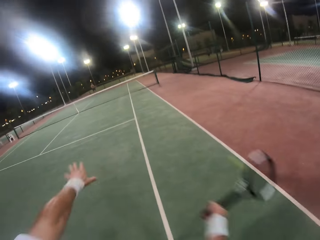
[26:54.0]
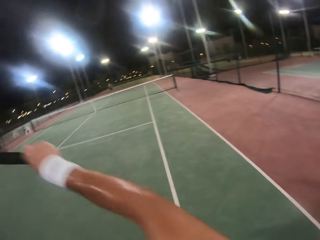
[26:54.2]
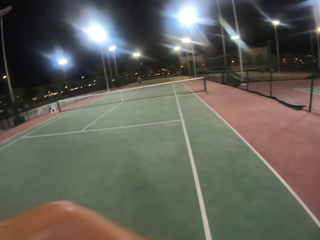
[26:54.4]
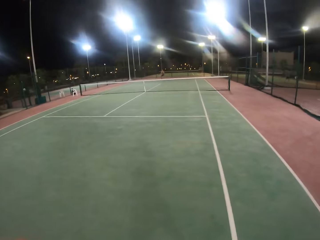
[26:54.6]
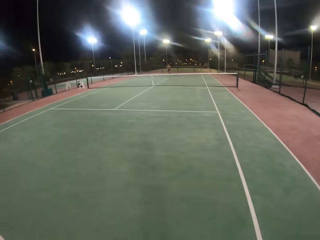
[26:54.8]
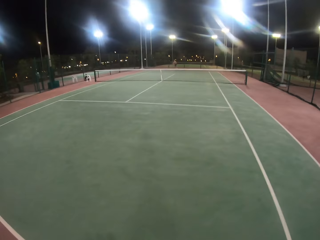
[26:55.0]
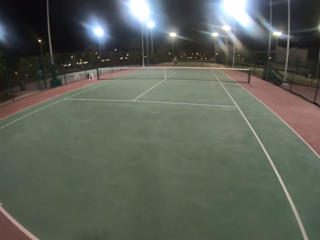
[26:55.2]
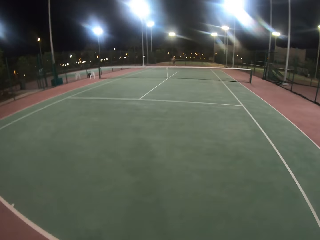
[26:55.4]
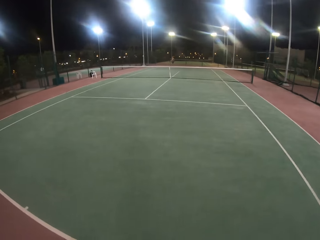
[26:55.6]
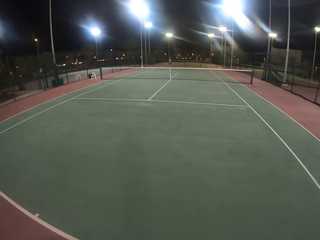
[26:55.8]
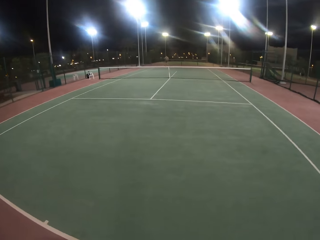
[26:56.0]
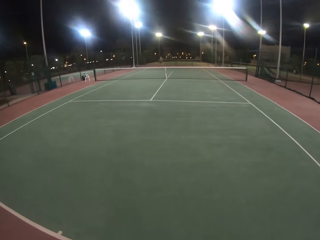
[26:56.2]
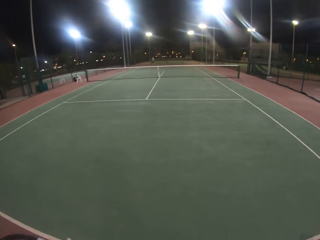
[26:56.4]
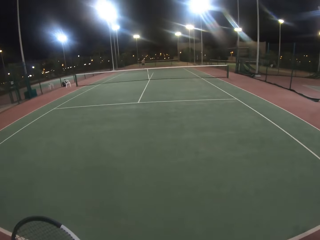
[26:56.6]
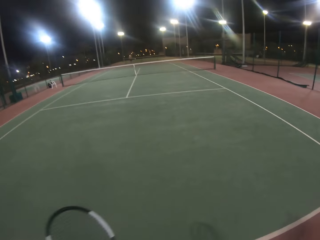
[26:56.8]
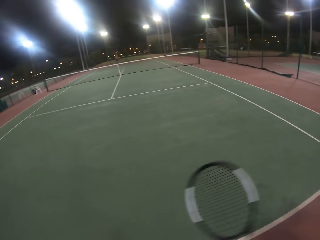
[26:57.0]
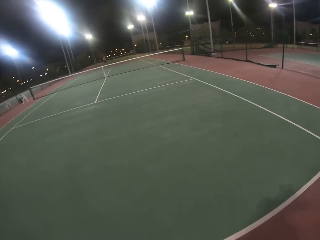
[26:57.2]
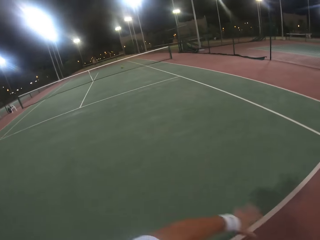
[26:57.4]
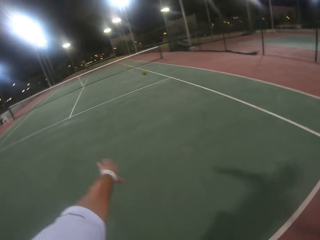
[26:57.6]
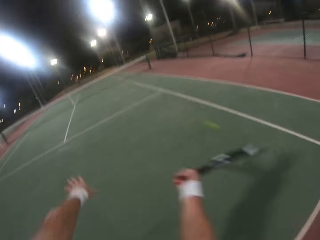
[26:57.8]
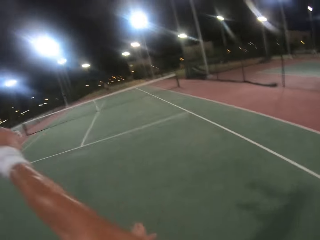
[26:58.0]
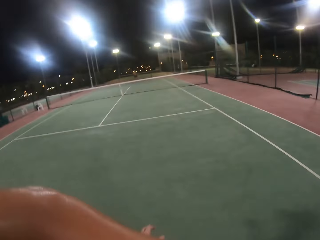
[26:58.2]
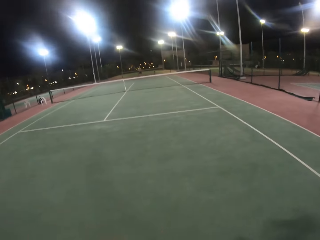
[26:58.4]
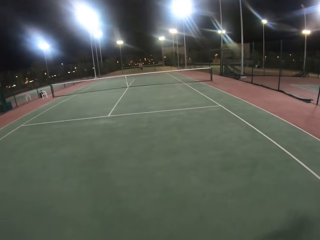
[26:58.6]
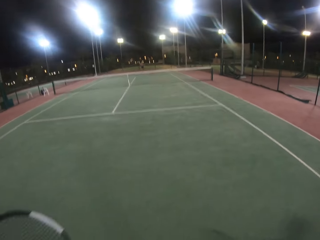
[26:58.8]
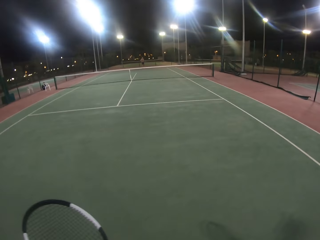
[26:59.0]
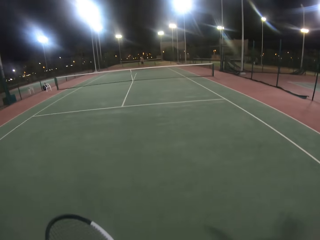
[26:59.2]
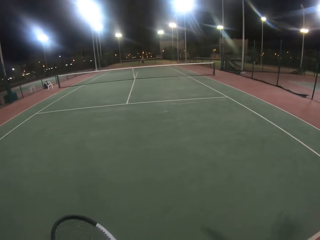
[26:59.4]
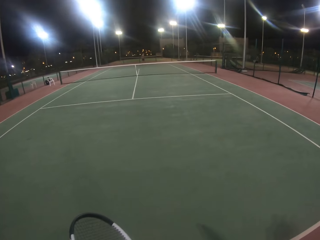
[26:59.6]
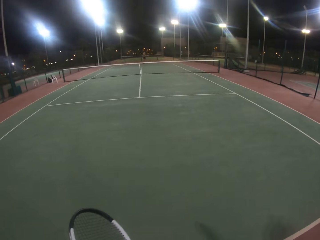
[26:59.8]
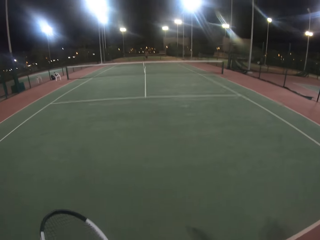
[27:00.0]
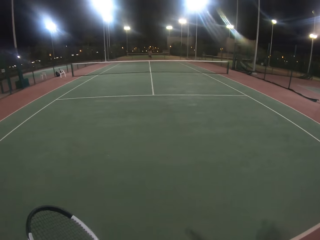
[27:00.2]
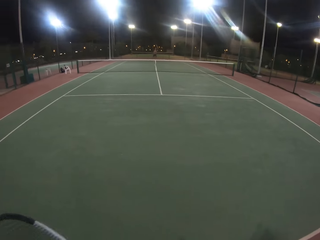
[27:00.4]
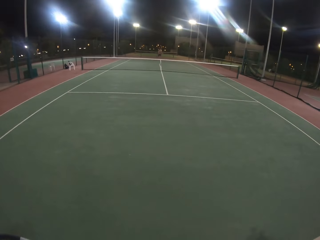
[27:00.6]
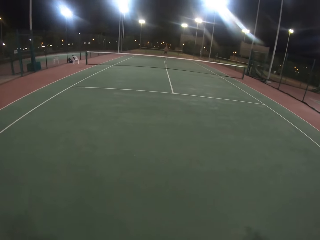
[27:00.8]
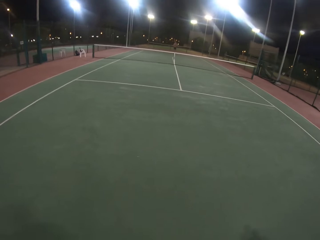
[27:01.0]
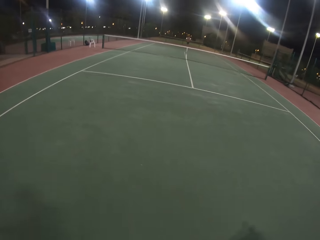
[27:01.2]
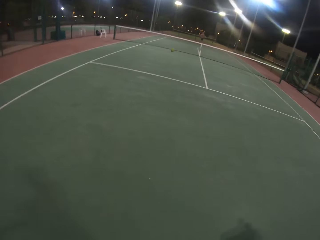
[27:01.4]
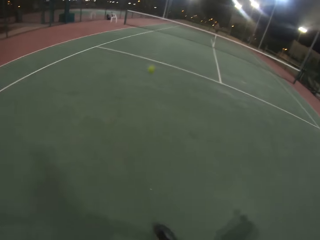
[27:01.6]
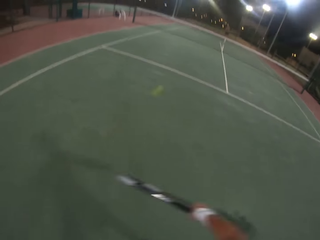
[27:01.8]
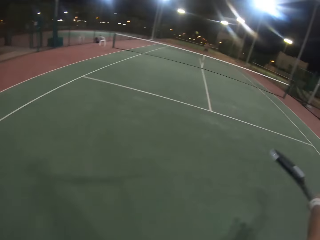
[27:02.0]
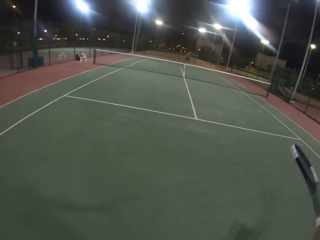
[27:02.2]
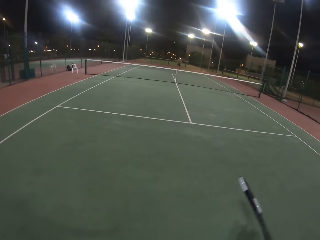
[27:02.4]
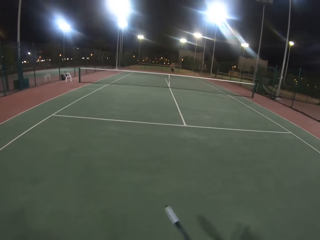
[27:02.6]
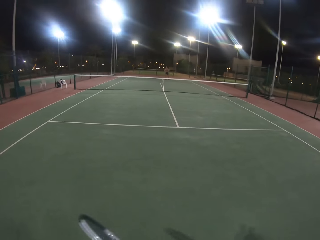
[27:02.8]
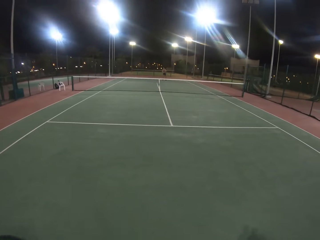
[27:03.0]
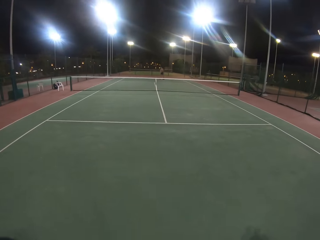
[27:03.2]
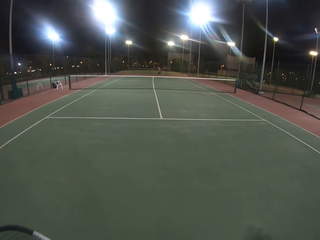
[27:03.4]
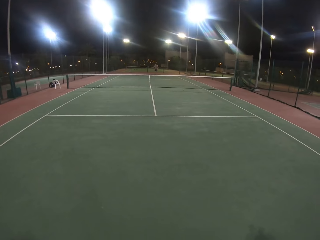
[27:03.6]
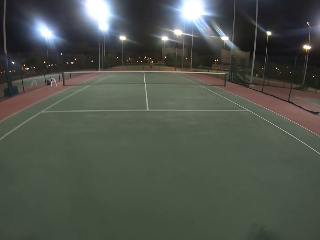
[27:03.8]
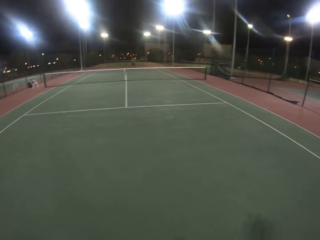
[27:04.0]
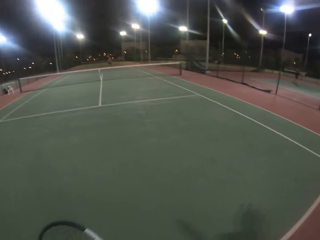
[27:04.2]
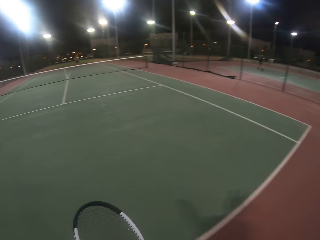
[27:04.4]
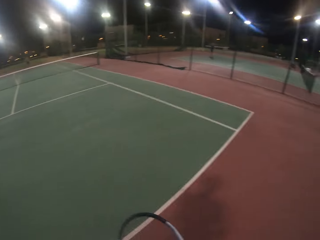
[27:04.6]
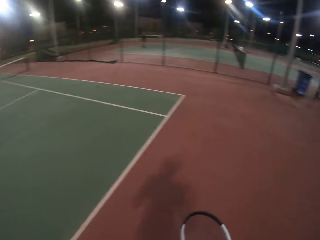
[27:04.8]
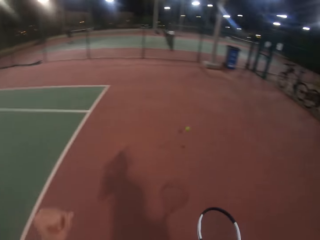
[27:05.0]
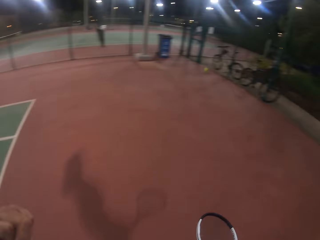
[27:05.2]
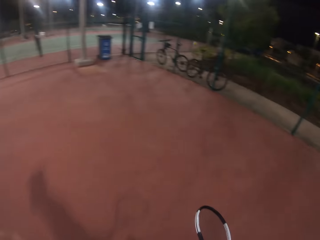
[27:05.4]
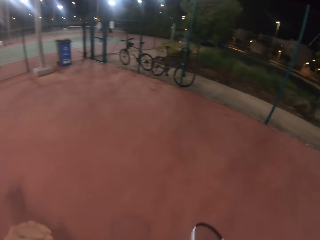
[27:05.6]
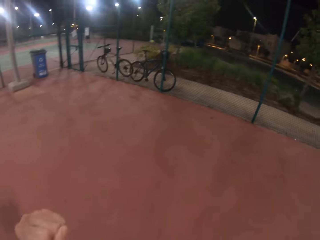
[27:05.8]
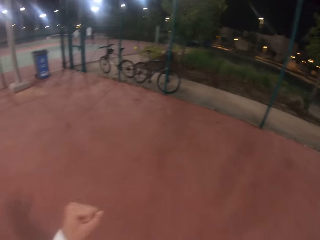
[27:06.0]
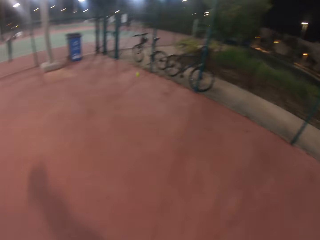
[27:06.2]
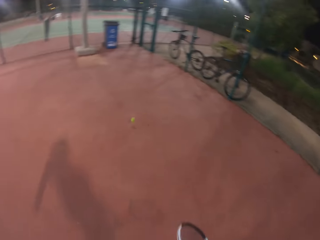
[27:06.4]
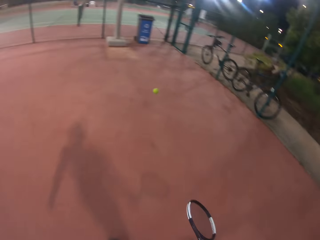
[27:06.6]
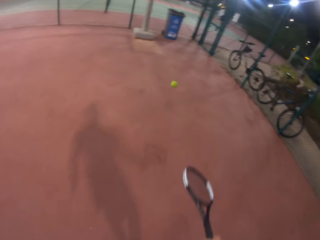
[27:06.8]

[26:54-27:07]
The camera wearer swings the racket, hits the ball with the racket, and walks in the tennis court. A man hits the ball with the racket. The camera wearer hits the ball with the racket. The man hits the ball with the racket. The camera wearer walks around the field and hits the ball with the racket. They move around the tennis court. The man hits the ball with the racket.

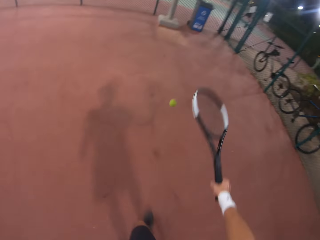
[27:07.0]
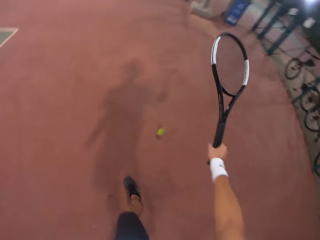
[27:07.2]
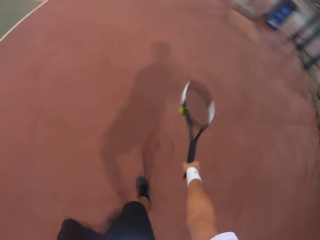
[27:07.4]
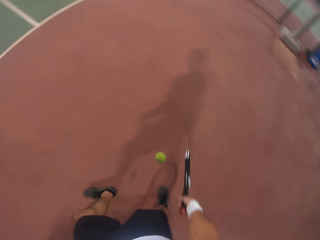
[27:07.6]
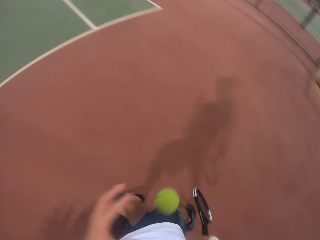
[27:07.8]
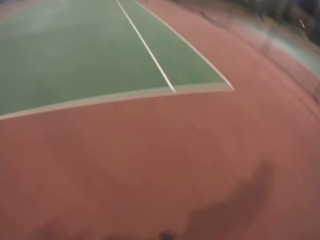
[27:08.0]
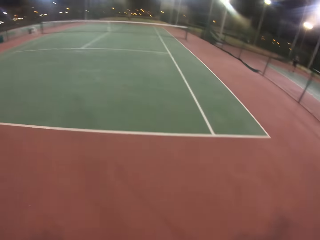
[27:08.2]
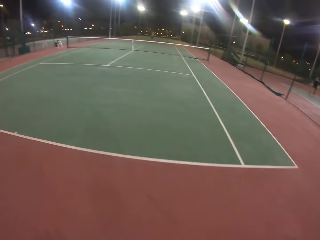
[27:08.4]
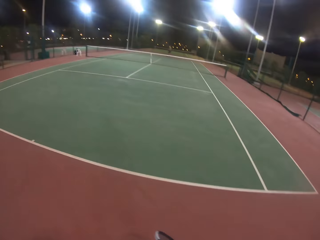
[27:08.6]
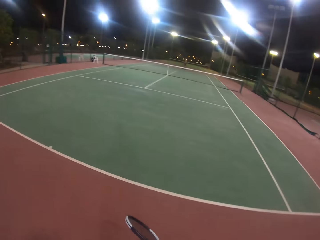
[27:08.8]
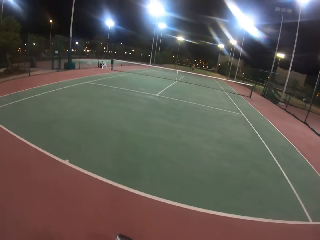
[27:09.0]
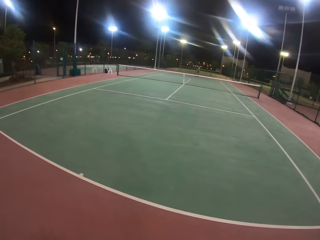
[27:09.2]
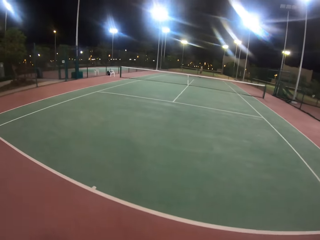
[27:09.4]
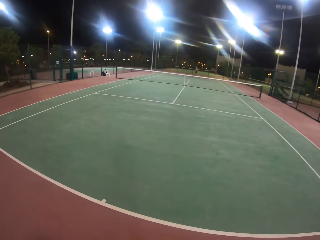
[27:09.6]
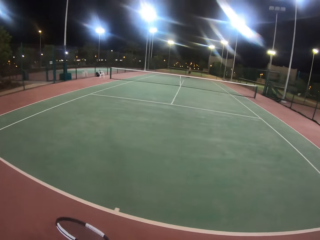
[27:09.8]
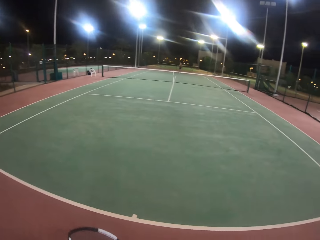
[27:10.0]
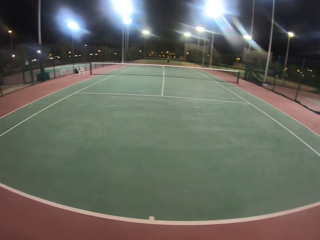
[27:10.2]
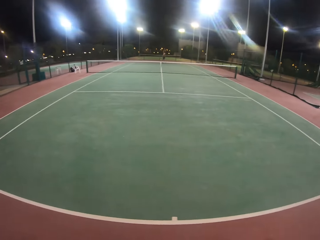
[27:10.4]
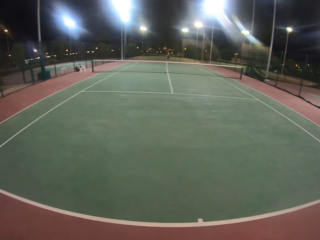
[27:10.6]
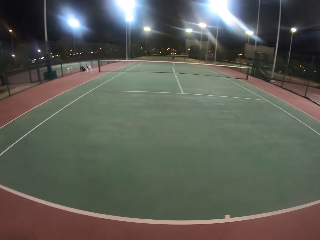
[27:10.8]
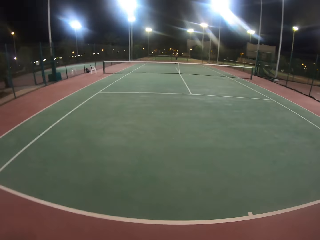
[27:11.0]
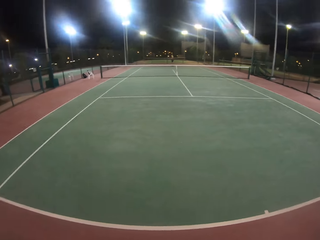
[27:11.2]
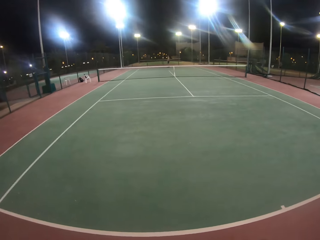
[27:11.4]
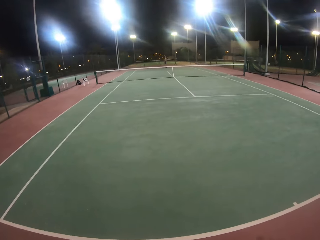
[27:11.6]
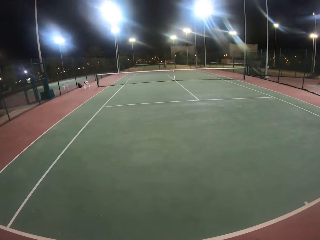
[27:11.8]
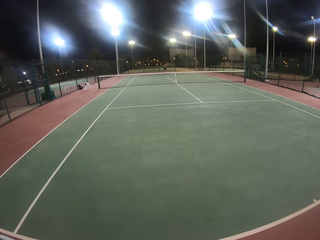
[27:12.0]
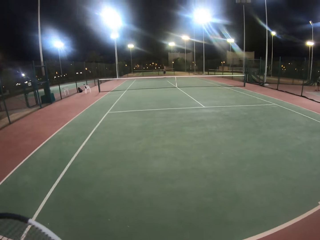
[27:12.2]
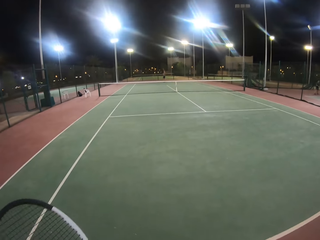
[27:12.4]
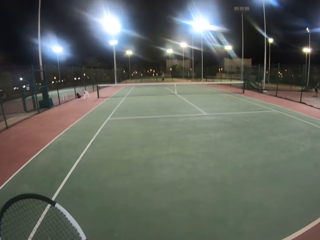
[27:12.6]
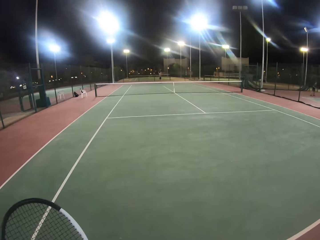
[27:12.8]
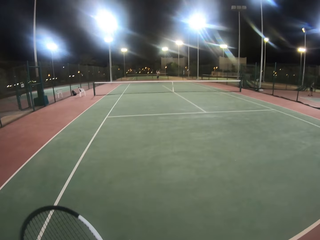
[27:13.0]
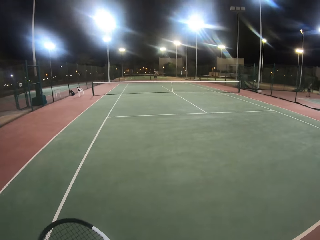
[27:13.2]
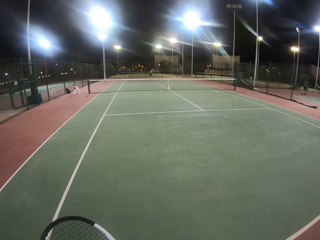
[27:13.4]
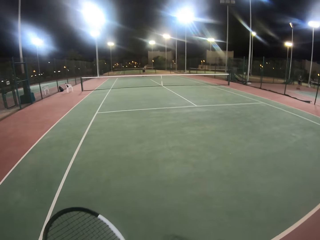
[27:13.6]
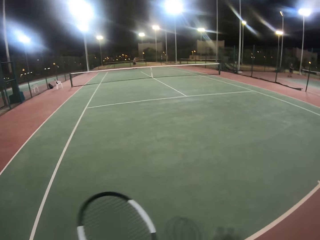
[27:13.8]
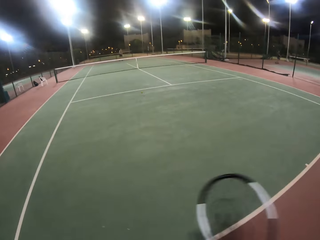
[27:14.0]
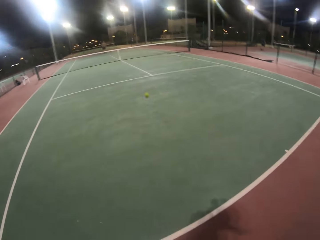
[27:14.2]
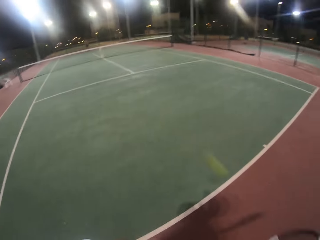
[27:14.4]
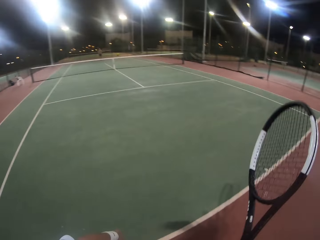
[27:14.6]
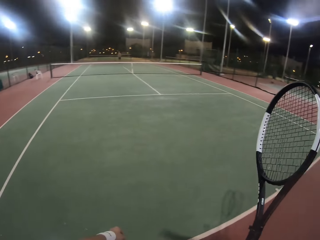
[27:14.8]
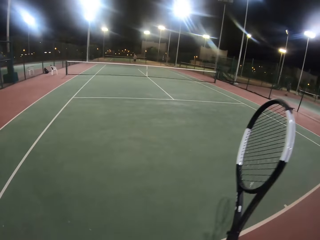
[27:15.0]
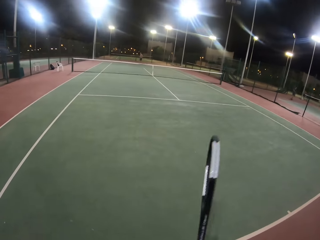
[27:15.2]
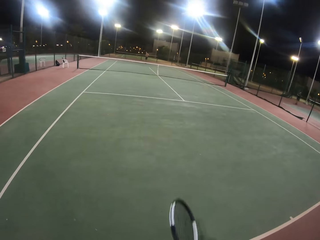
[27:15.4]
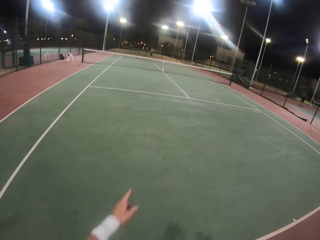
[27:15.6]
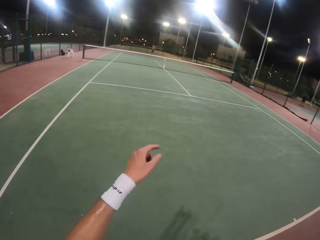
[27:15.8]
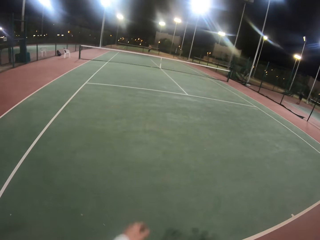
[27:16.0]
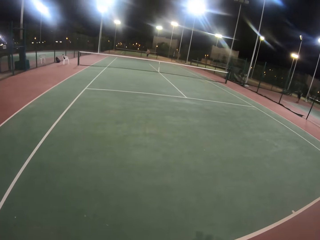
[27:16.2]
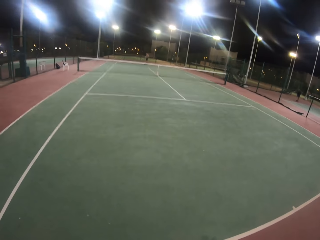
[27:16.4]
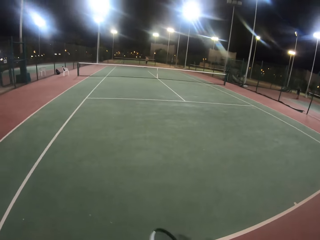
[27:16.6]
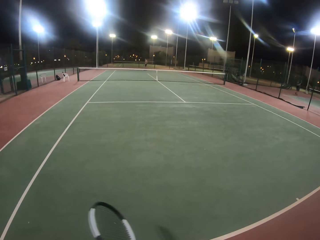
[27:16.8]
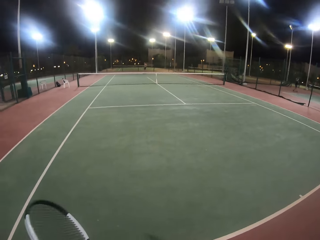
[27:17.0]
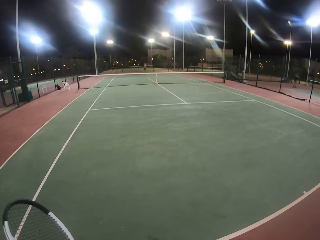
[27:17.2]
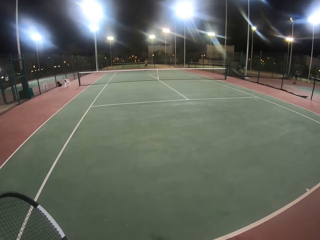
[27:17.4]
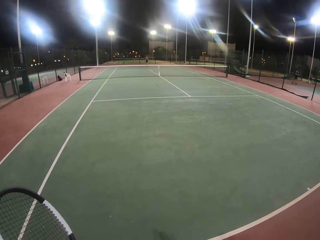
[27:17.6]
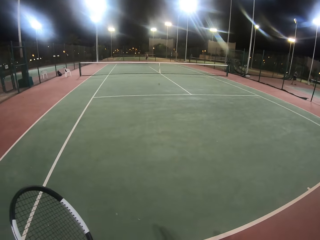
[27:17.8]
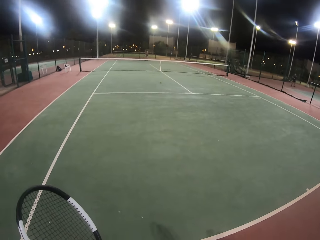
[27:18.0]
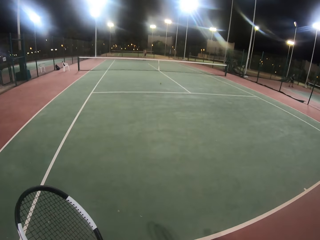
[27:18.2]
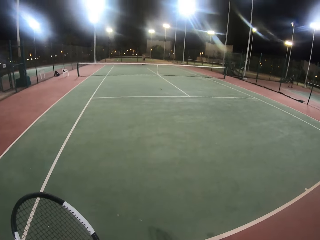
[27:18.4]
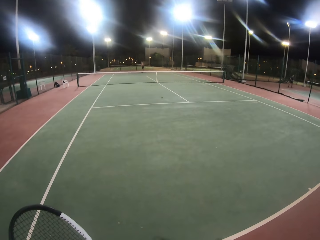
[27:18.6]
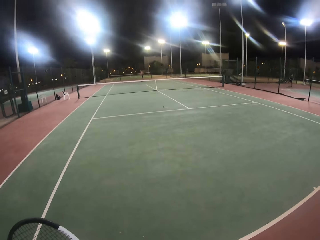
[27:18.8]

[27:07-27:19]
The camera wearer bounces the ball with the racket. He holds the ball with his left hand. He walks in the badminton court. A man hits the ball with the racket. The camera wearer stretches the racket with both hands and hits the ball with the racket. He lifts the left hand. The man hits the ball with the racket. The camera wearer looks around.
